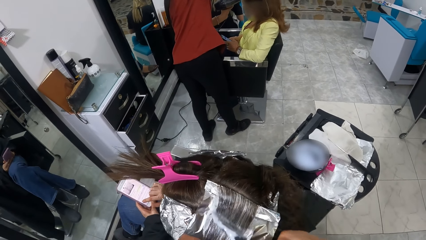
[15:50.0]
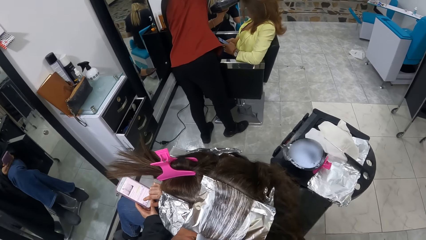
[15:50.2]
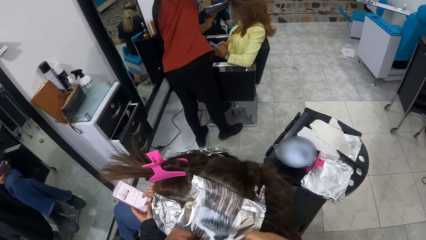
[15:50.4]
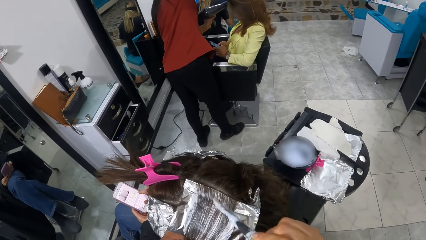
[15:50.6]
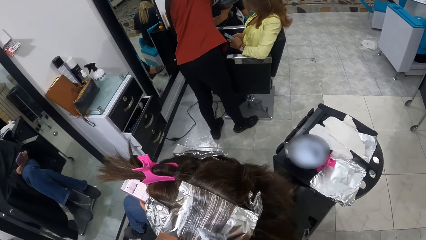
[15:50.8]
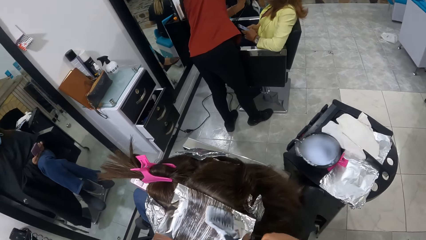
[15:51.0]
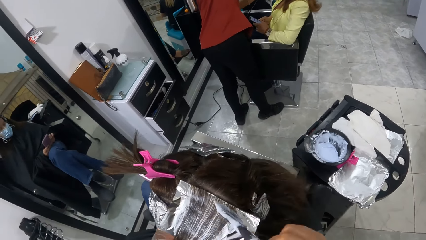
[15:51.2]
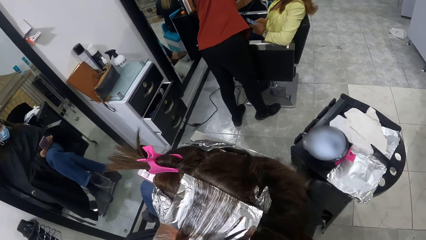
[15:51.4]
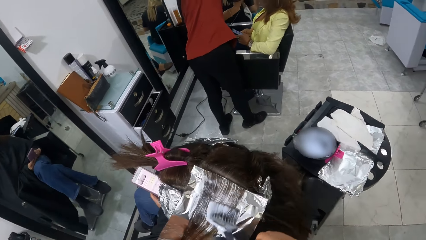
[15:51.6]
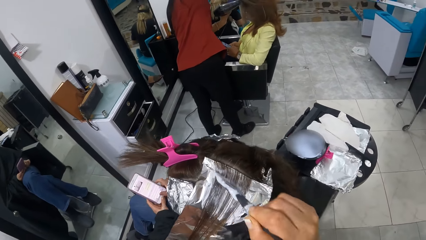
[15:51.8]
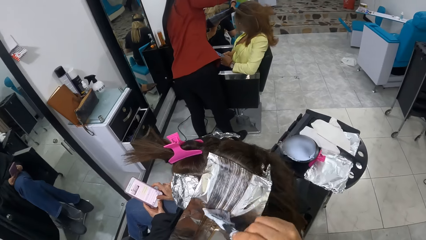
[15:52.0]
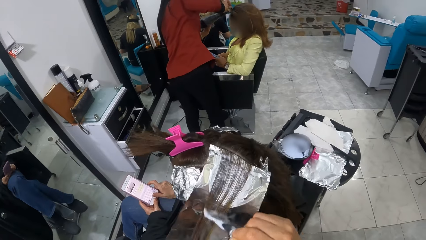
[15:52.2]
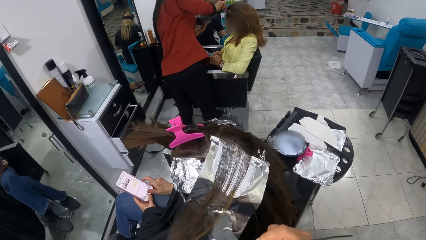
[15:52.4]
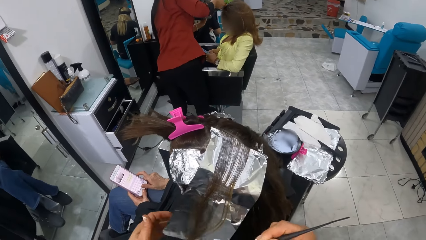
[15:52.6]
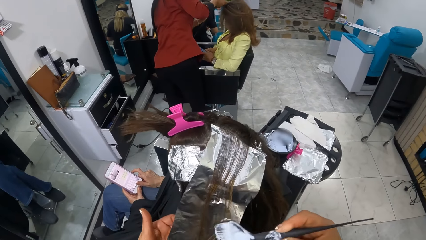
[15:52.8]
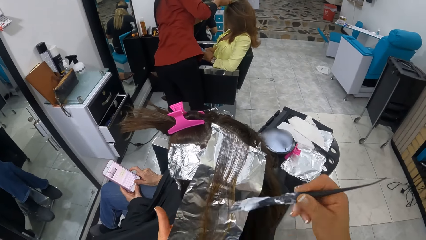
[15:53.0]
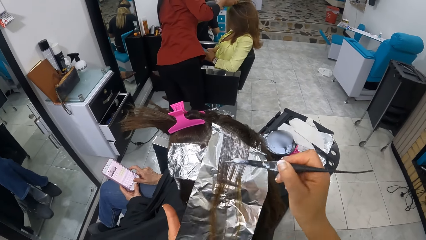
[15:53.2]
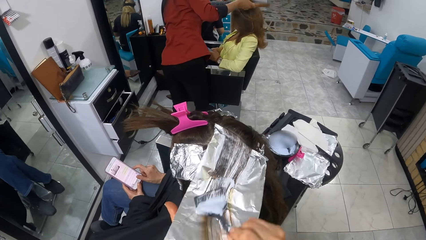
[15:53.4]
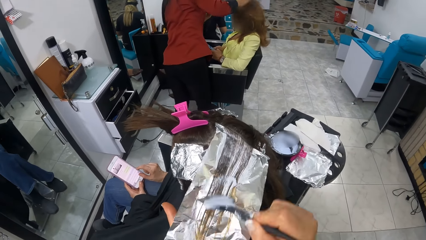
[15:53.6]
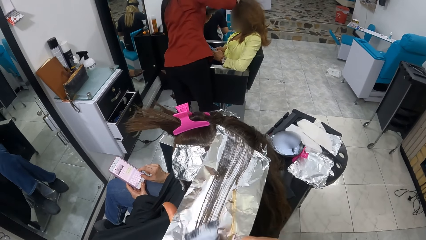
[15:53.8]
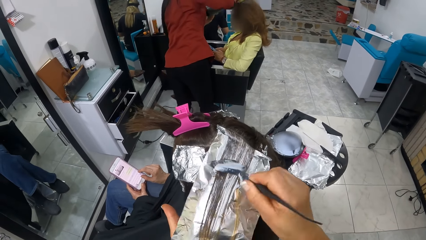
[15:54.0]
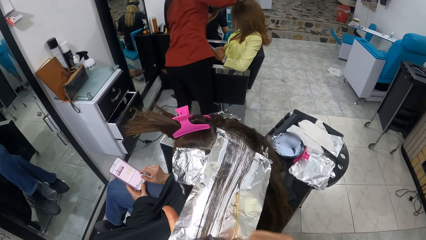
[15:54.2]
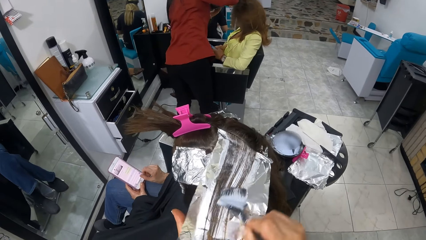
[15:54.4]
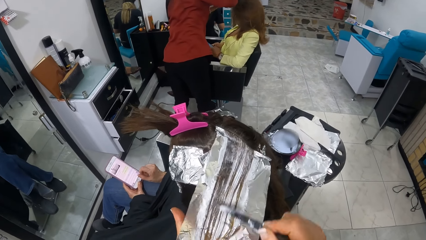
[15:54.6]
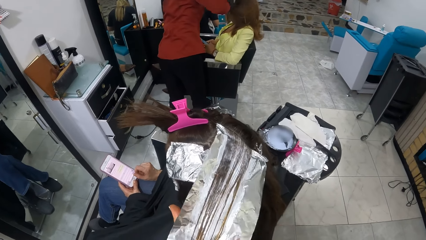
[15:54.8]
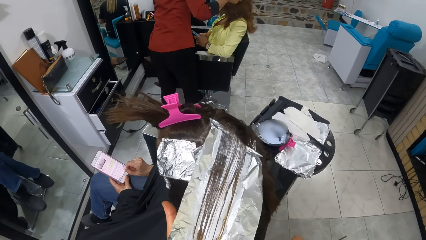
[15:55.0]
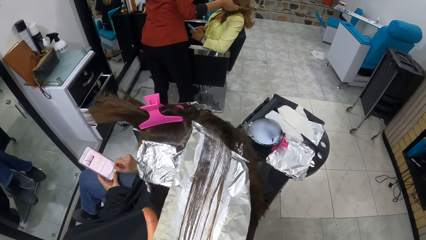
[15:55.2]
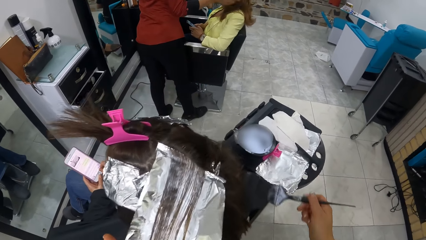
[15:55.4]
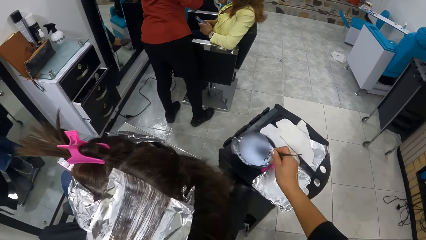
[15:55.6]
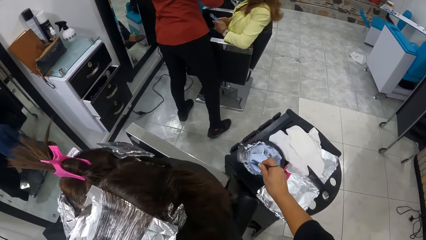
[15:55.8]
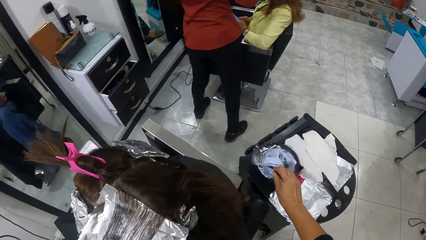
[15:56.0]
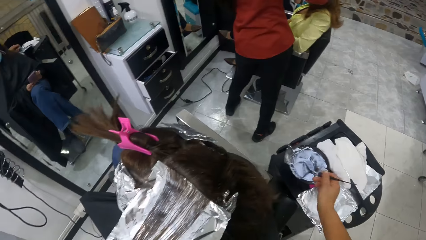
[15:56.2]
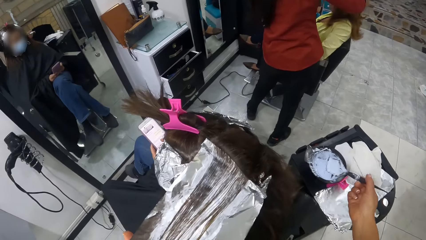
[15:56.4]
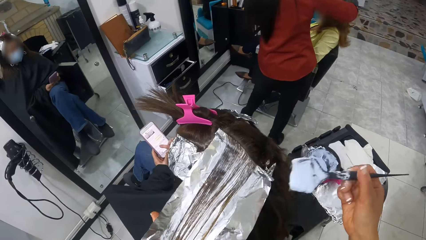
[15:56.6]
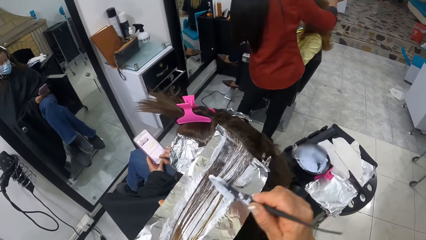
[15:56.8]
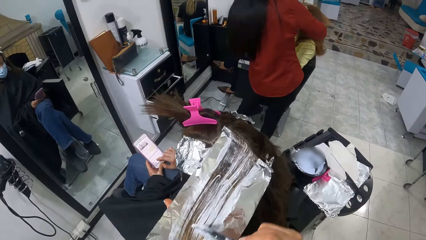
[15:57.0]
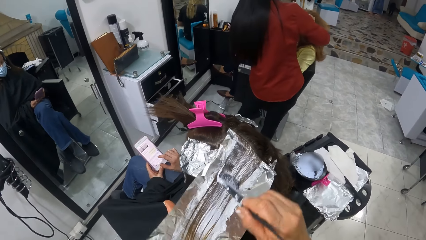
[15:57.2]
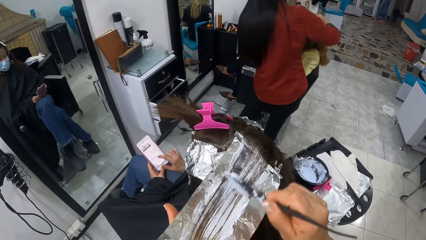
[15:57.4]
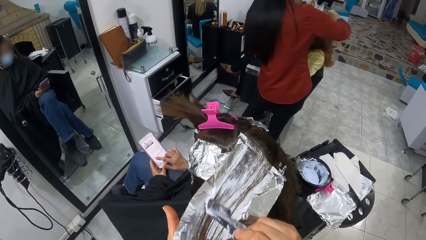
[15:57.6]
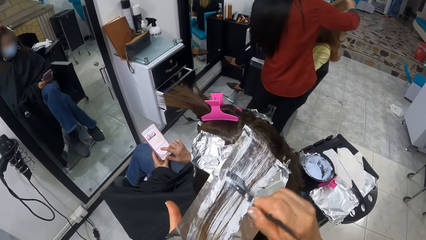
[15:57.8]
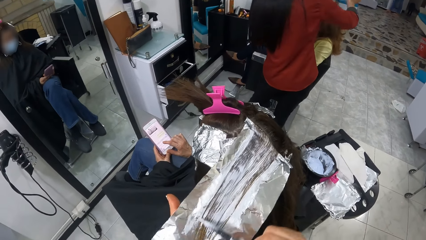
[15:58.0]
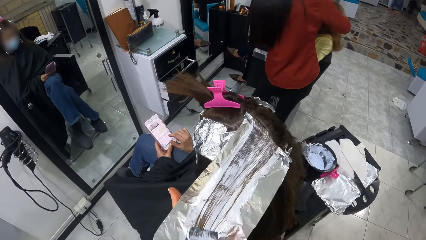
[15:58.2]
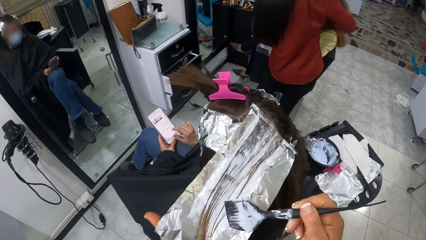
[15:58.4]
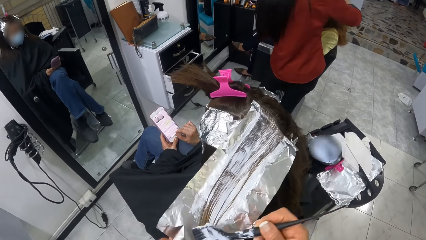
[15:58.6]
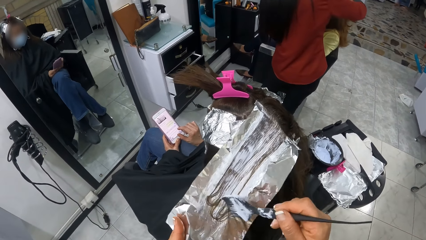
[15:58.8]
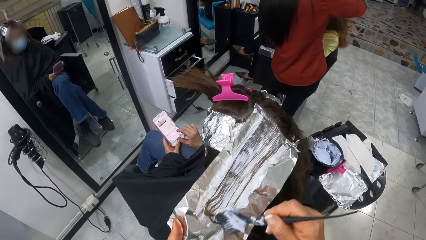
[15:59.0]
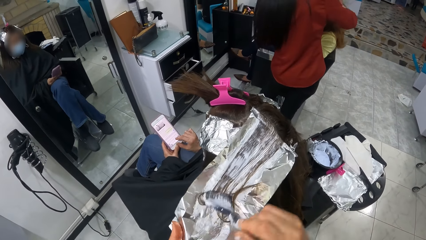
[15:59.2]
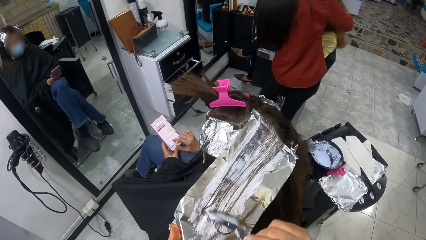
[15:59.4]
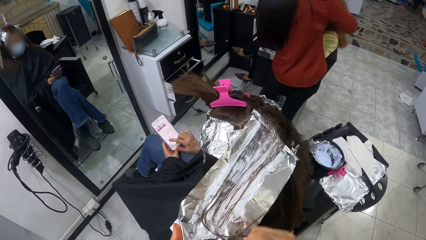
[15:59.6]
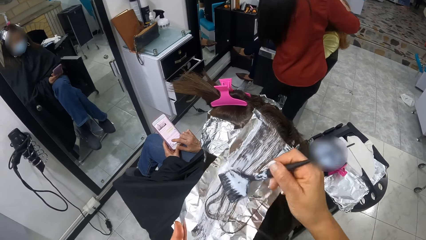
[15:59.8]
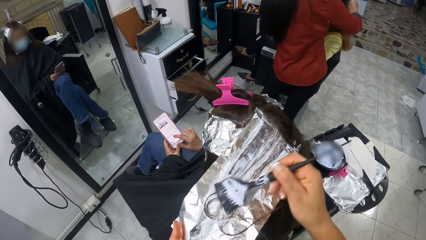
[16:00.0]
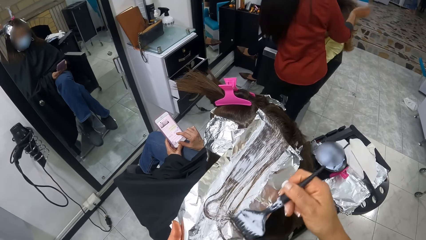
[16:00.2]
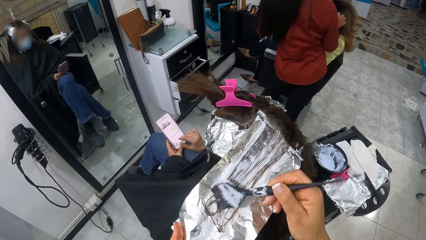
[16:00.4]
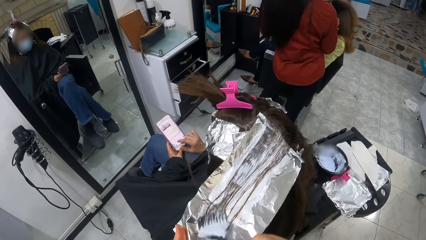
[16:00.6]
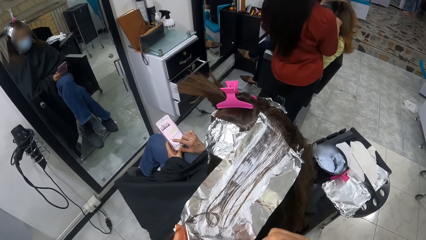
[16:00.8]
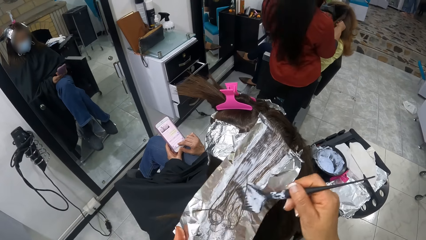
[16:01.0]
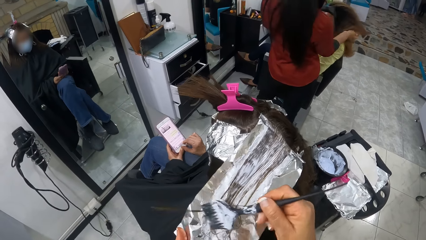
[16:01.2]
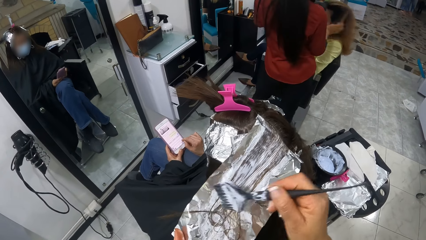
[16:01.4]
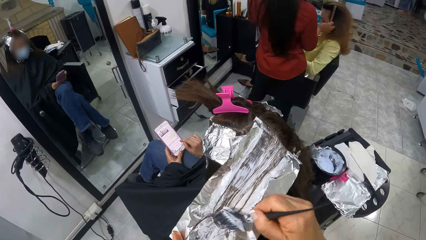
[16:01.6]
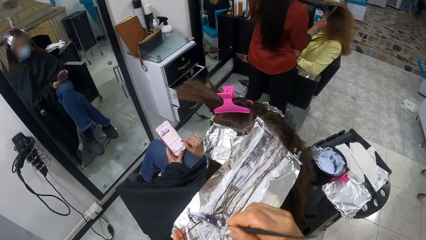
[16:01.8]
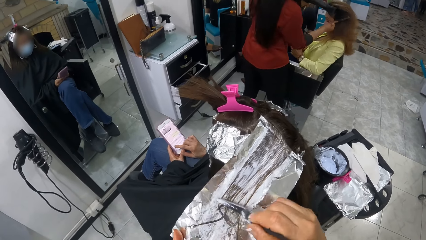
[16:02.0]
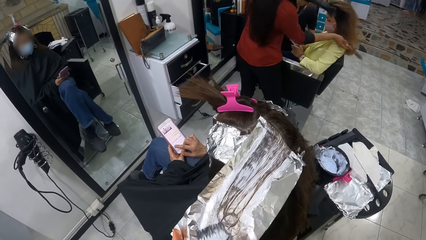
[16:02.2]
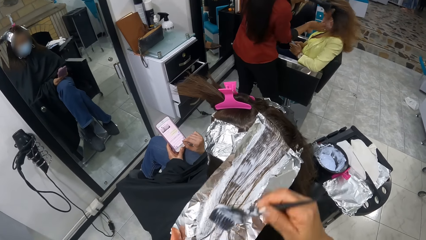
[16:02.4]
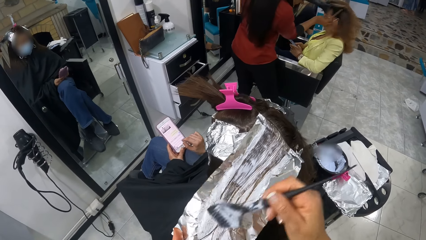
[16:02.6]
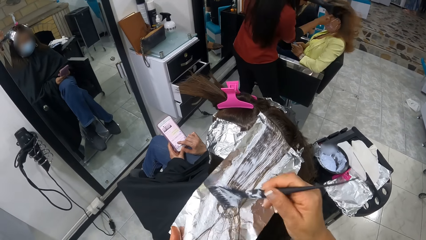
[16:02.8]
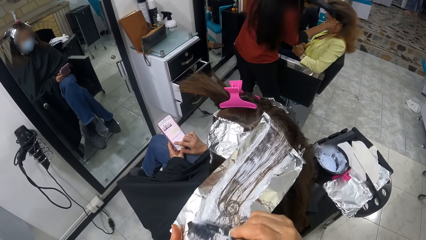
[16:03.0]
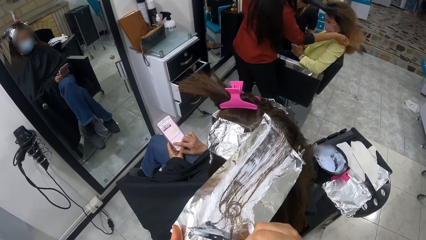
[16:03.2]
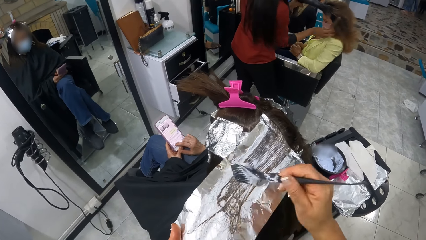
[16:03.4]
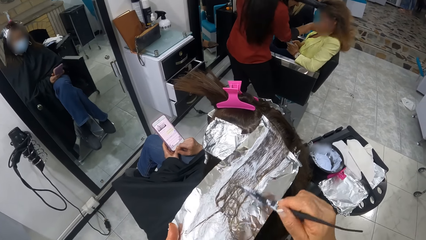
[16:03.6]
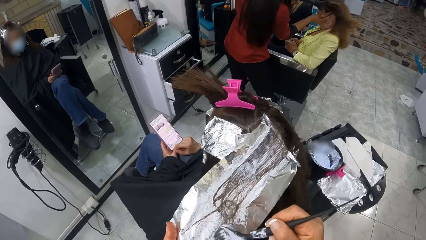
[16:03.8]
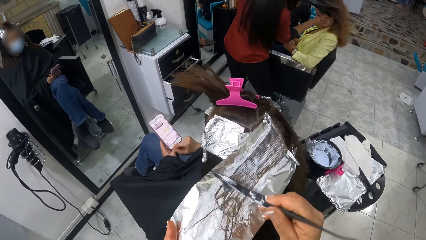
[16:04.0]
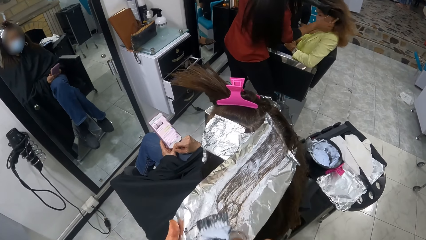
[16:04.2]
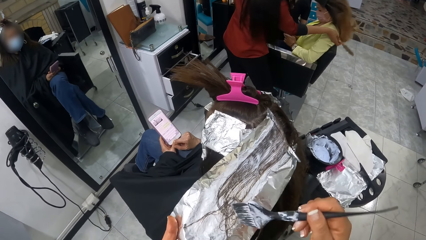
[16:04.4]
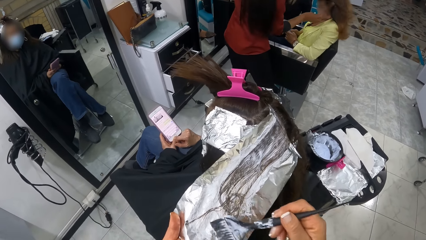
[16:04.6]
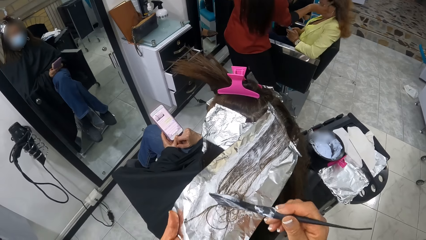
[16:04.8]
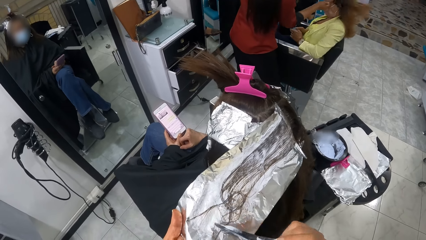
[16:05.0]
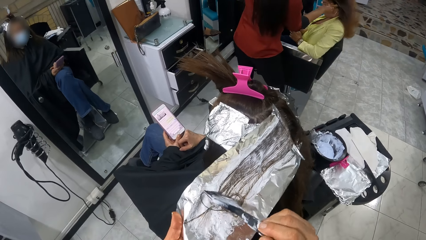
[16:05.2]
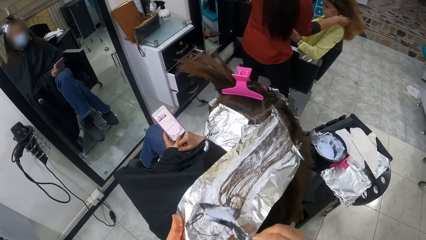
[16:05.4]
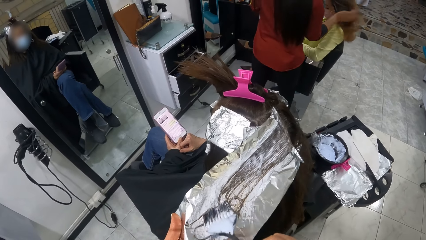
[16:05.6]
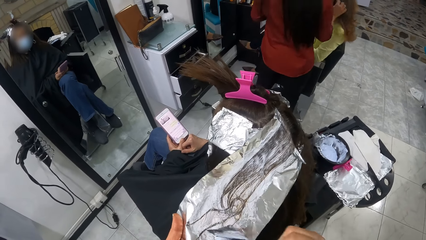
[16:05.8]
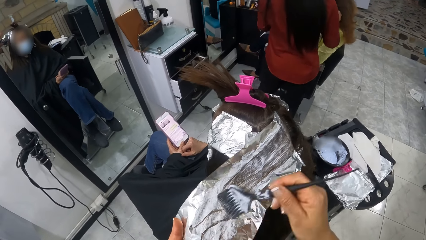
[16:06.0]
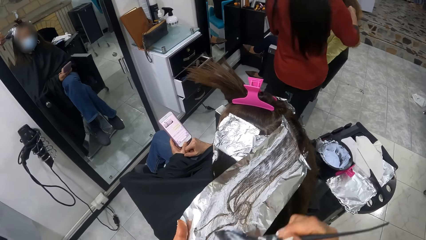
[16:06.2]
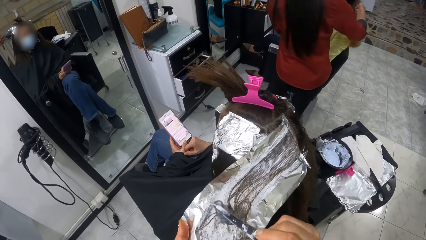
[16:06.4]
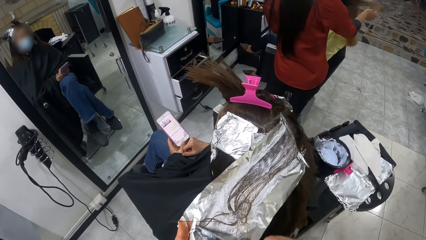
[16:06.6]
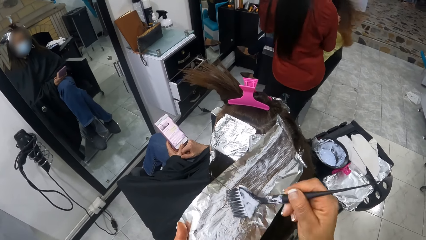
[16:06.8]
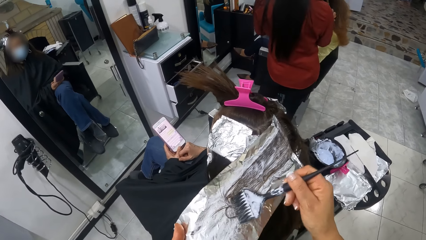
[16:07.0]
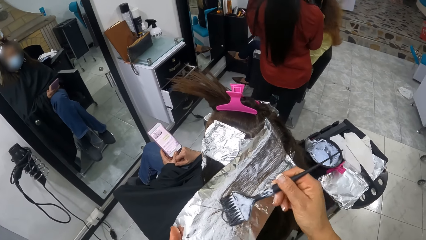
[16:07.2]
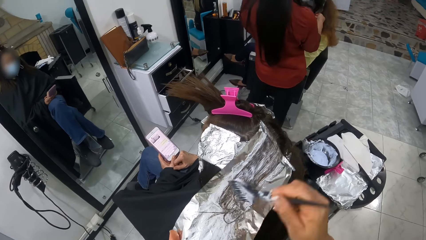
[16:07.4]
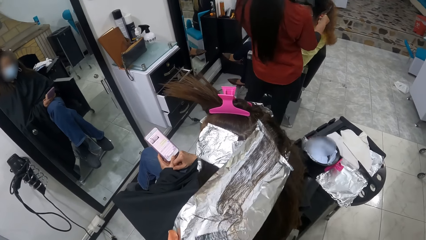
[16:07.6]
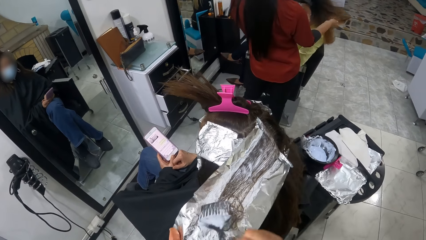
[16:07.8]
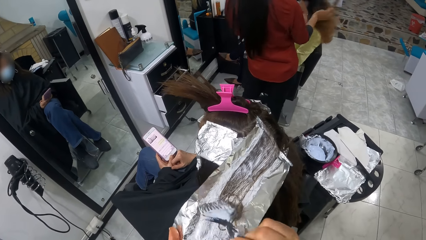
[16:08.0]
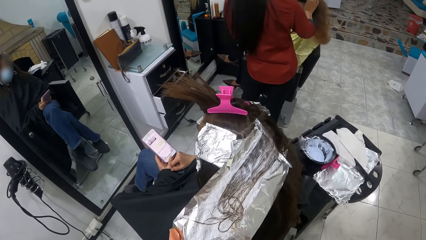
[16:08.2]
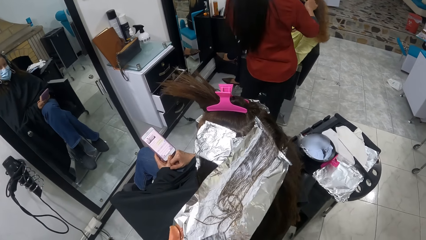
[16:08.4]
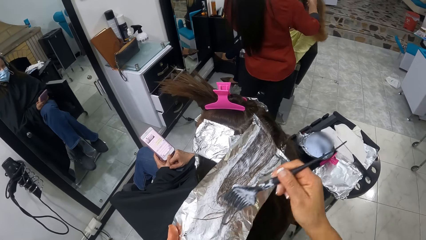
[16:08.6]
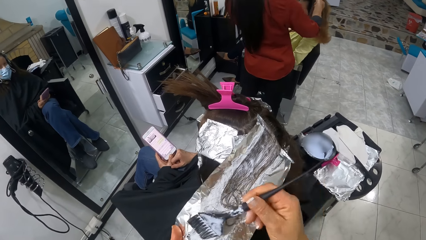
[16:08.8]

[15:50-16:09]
The camera wearer dips the brush in her right hand into the dye container on the stand. She loads the brush in her right hand with dye from the container on the stand. She applies dye on the woman's hair with the brush in her right hand.
